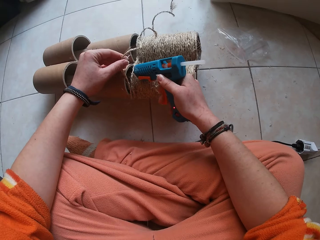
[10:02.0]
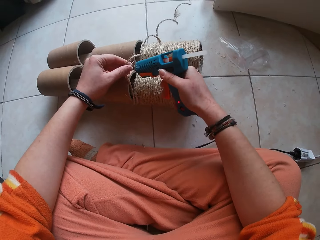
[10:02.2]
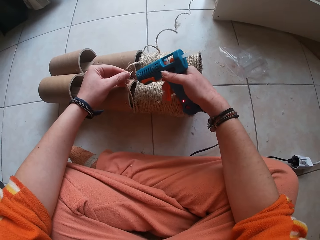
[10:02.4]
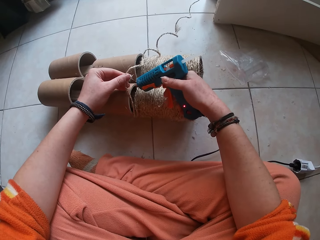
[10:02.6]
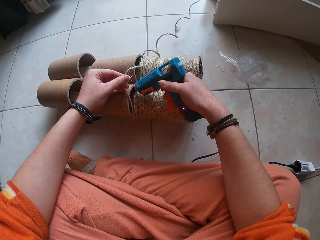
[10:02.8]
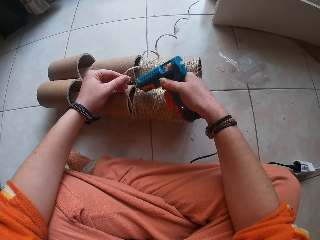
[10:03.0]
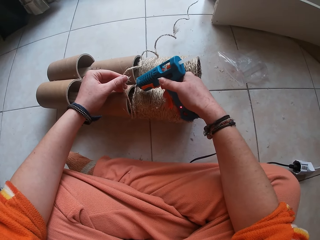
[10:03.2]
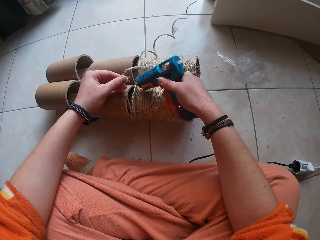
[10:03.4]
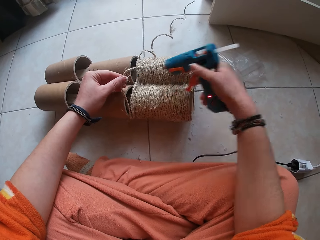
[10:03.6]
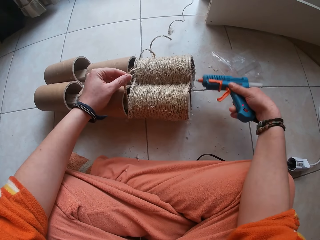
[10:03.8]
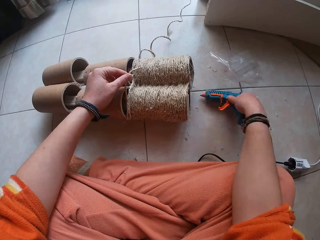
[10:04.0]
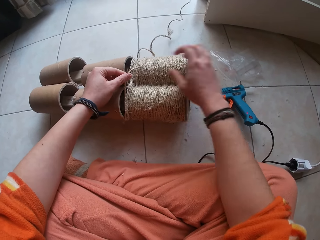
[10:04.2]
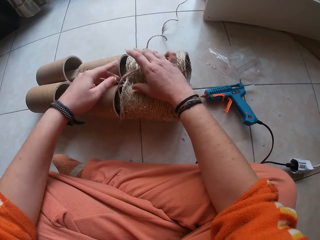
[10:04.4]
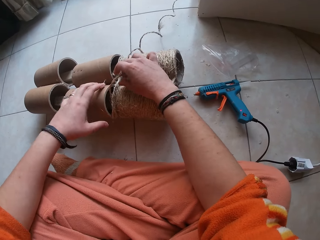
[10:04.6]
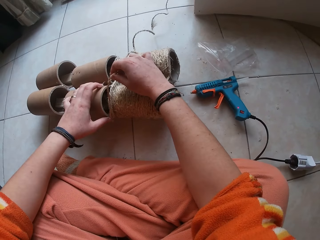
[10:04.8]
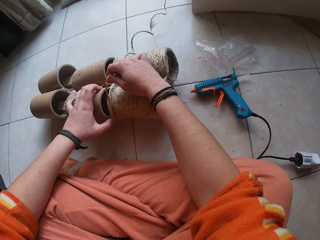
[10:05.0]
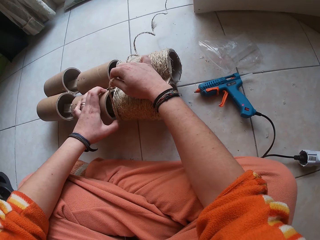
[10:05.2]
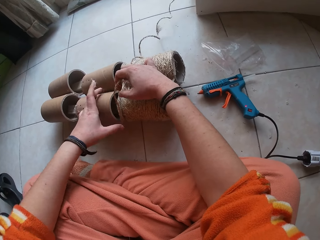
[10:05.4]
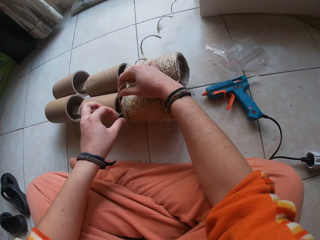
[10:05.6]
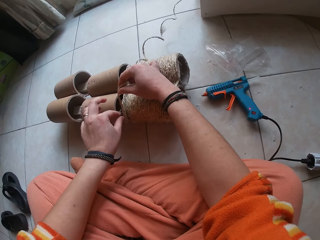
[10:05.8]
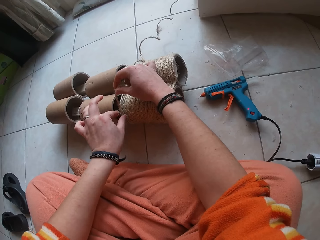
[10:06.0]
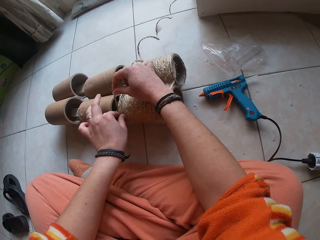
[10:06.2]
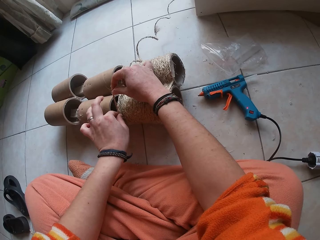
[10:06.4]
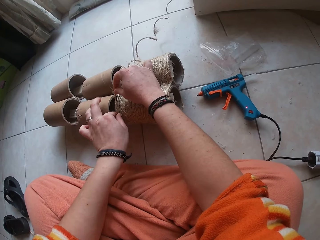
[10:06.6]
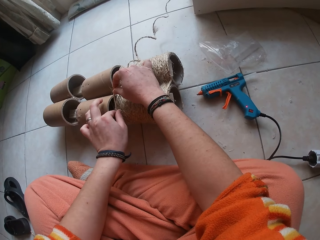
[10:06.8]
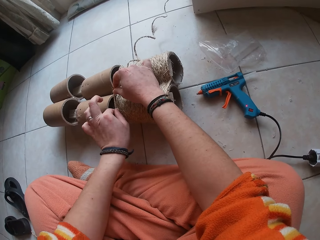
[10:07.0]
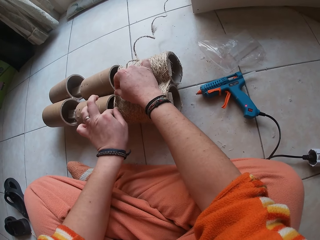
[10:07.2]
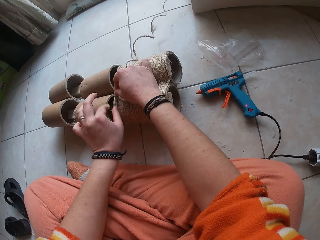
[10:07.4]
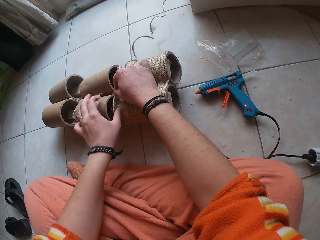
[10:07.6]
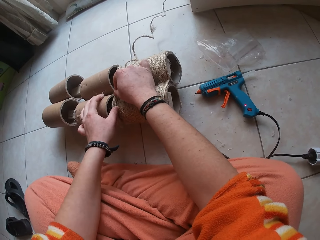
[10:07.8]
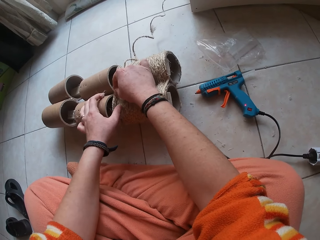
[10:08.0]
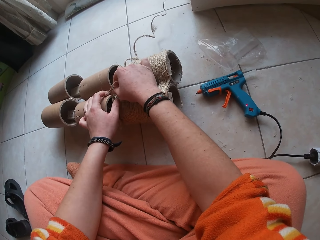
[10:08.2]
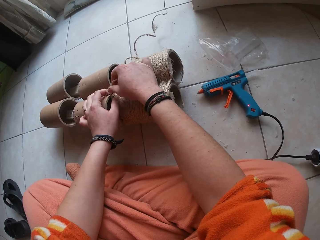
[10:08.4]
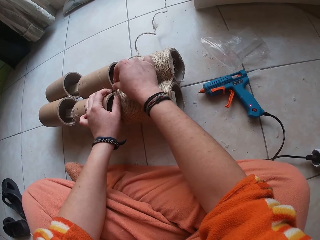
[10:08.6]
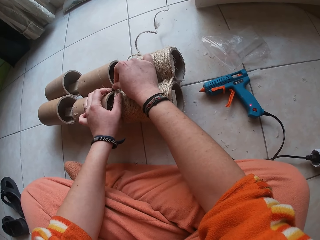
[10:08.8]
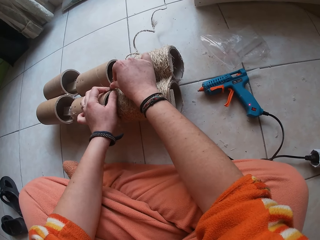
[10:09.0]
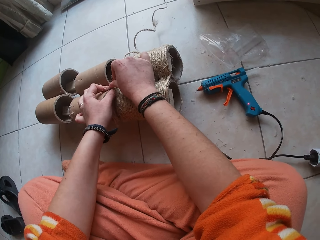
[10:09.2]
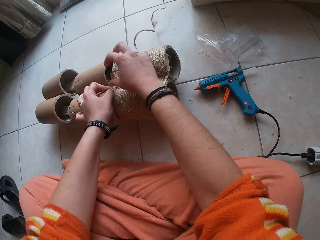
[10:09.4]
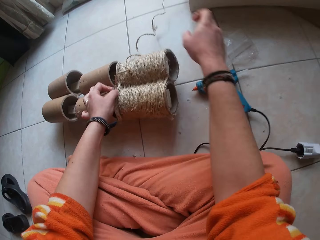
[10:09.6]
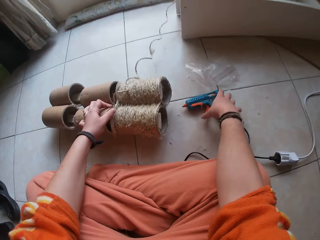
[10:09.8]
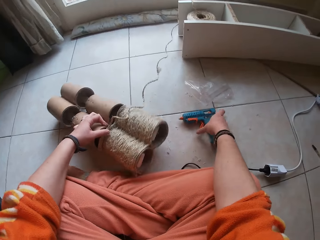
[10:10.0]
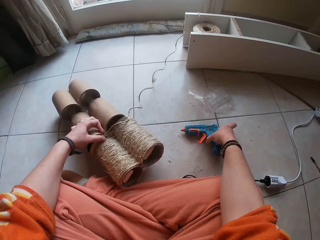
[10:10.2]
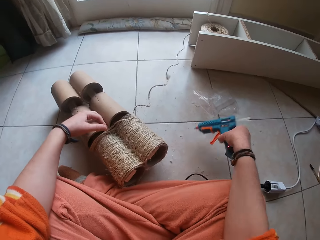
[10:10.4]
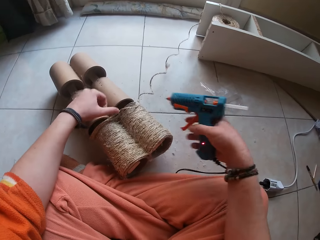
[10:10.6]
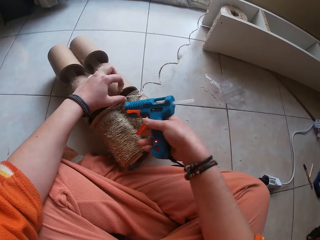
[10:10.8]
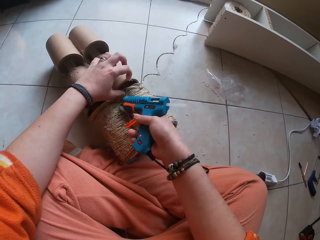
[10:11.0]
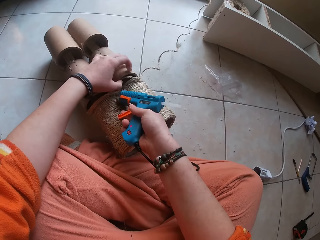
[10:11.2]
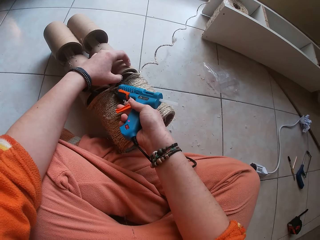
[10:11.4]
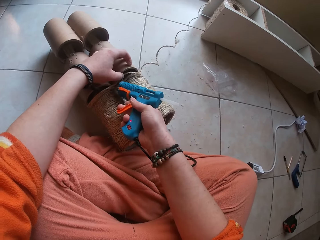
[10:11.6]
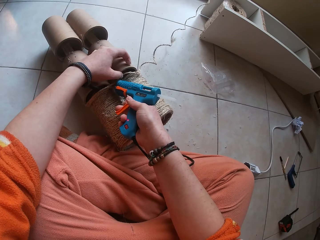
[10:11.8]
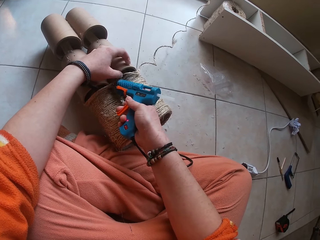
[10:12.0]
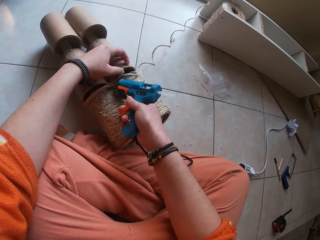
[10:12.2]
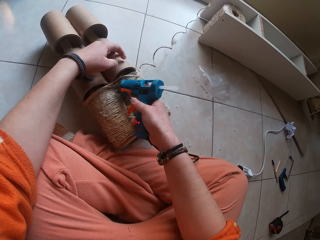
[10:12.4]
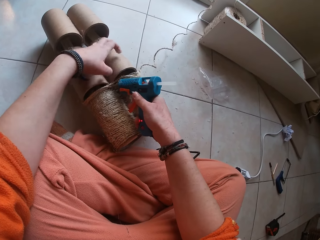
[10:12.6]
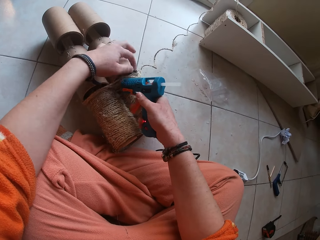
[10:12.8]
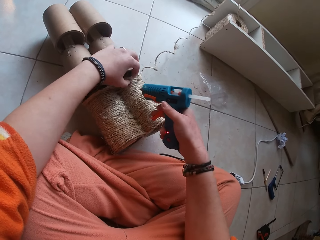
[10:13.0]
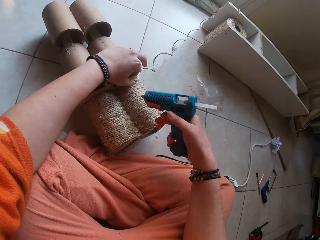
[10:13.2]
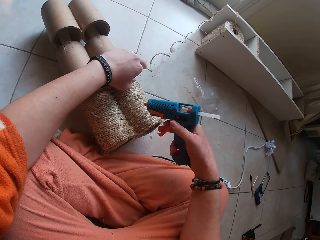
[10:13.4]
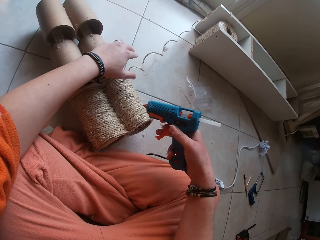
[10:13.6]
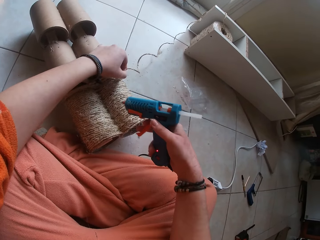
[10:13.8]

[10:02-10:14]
The camera wearer places the glue gun on the floor with her right hand. She attaches the wire ropes to the carton cylinder with her hands. She repositions the carton cylinder with her left hand. She picks up the glue gun from the floor with her right hand. She attaches glue to the wire rope with the glue gun.

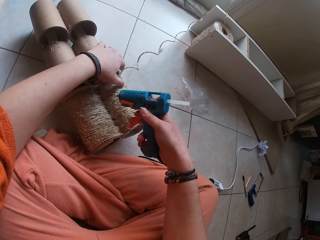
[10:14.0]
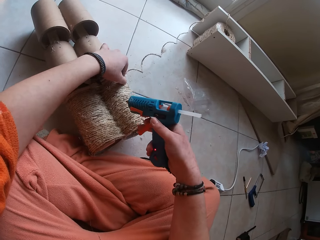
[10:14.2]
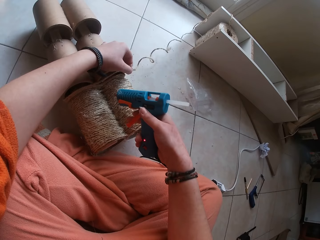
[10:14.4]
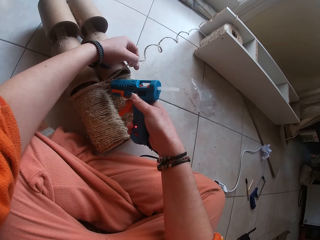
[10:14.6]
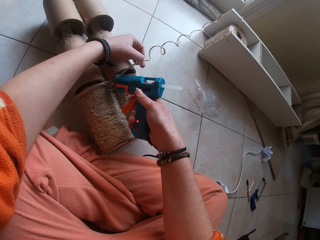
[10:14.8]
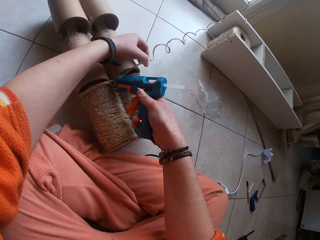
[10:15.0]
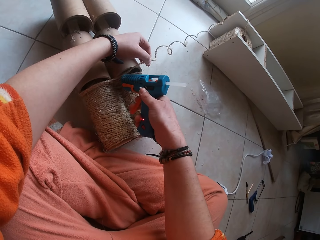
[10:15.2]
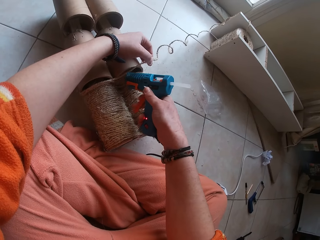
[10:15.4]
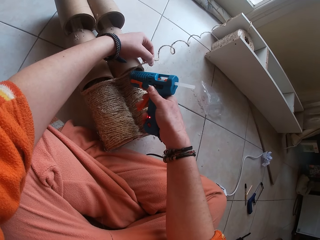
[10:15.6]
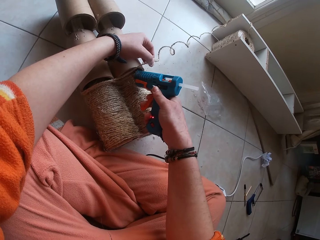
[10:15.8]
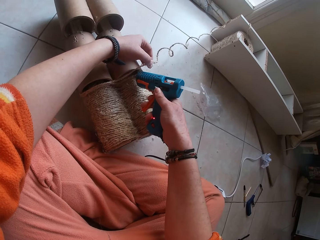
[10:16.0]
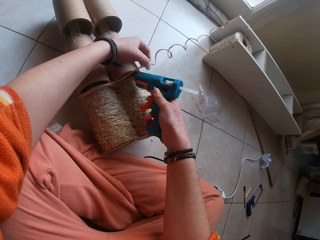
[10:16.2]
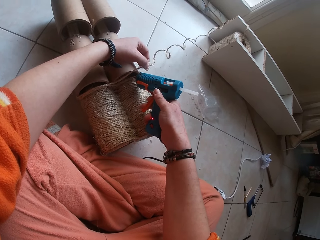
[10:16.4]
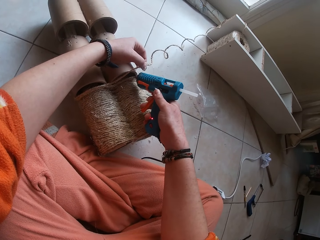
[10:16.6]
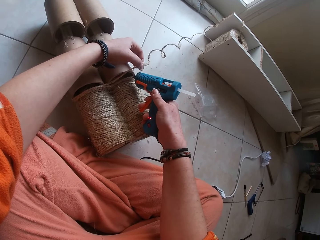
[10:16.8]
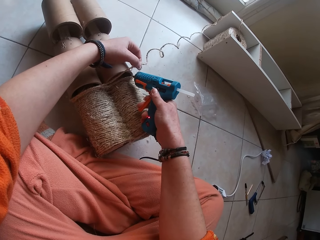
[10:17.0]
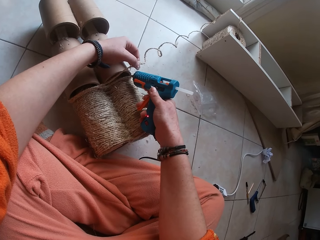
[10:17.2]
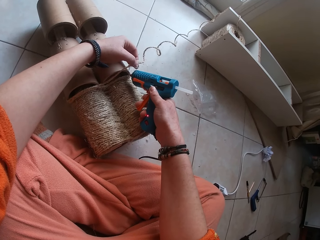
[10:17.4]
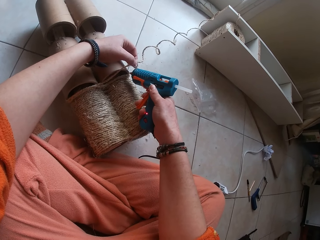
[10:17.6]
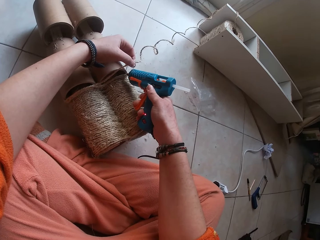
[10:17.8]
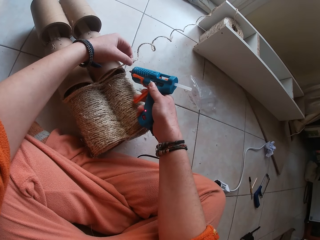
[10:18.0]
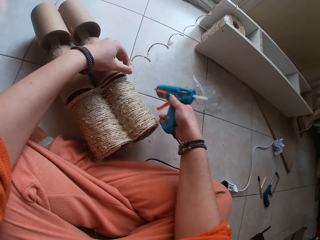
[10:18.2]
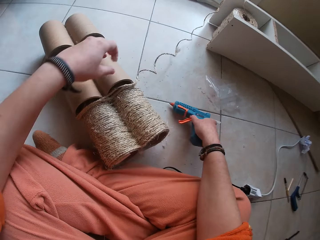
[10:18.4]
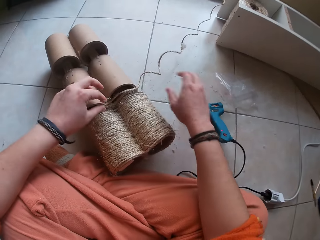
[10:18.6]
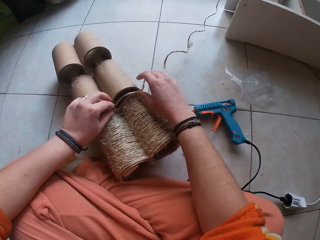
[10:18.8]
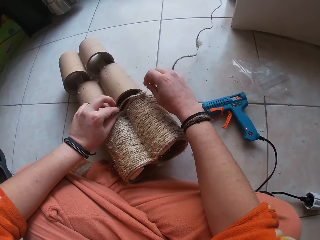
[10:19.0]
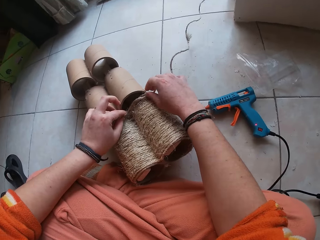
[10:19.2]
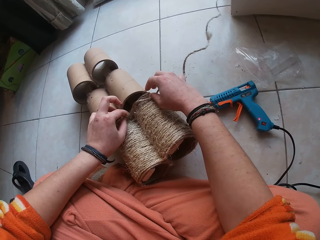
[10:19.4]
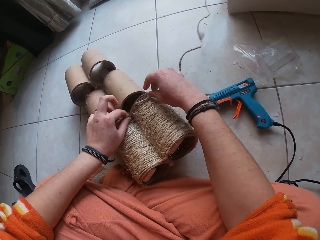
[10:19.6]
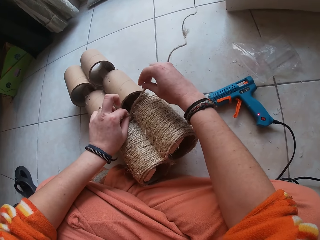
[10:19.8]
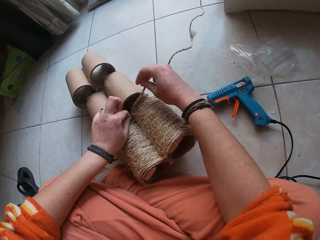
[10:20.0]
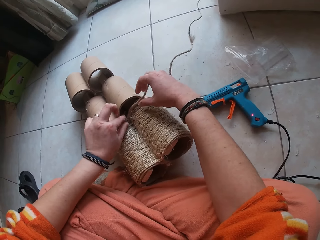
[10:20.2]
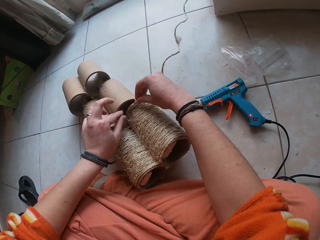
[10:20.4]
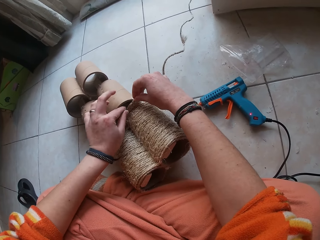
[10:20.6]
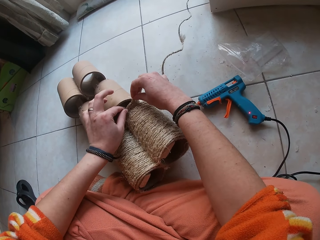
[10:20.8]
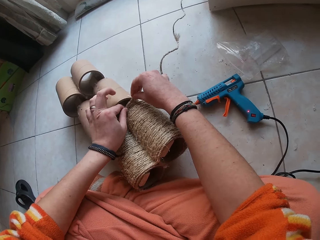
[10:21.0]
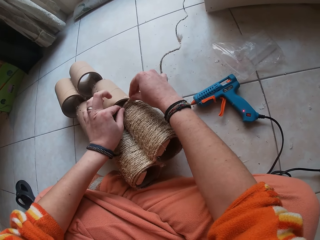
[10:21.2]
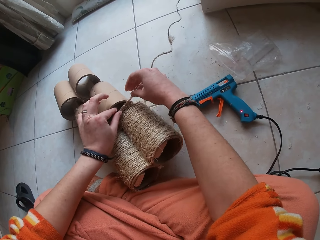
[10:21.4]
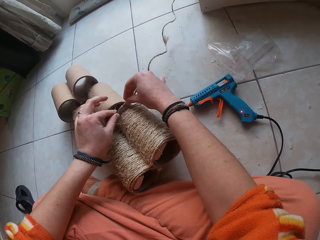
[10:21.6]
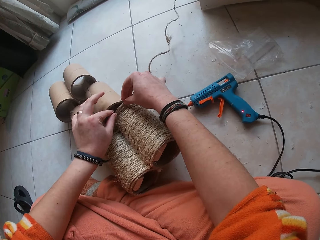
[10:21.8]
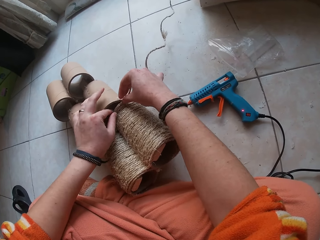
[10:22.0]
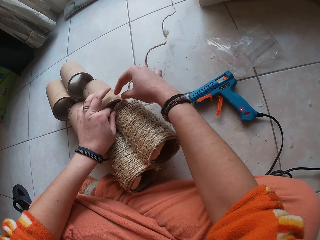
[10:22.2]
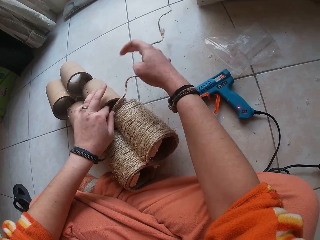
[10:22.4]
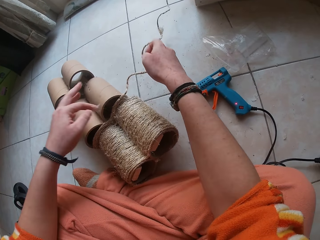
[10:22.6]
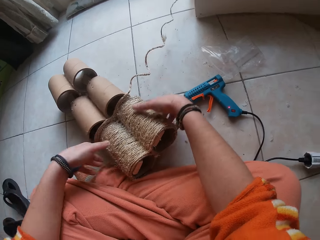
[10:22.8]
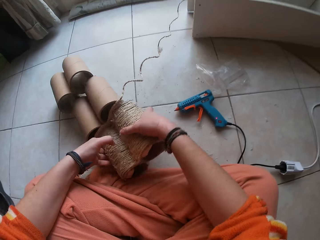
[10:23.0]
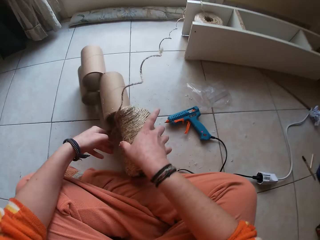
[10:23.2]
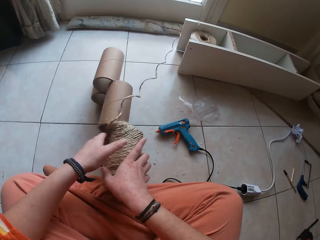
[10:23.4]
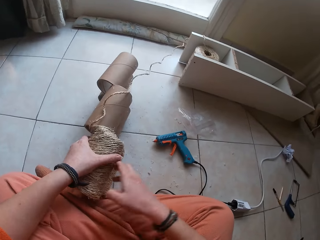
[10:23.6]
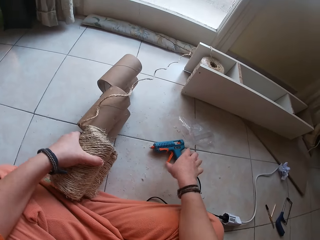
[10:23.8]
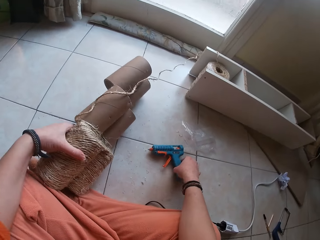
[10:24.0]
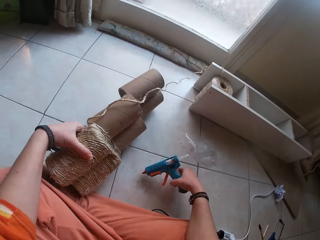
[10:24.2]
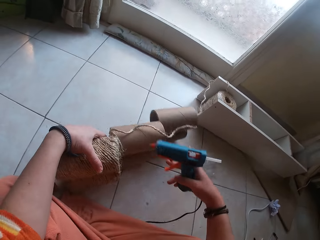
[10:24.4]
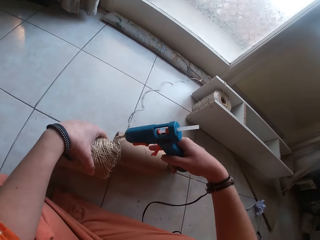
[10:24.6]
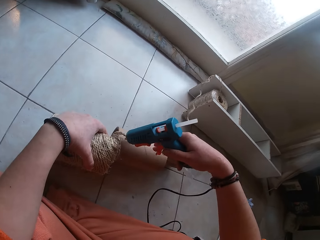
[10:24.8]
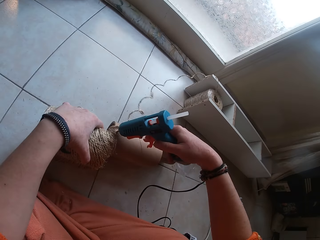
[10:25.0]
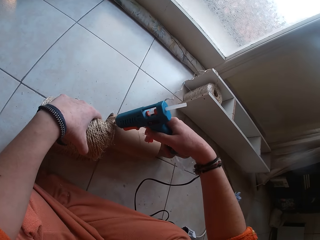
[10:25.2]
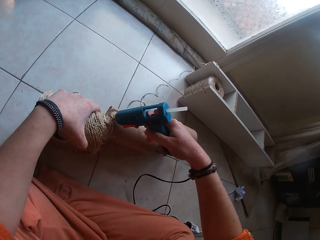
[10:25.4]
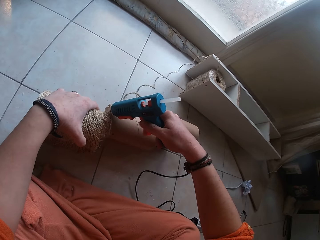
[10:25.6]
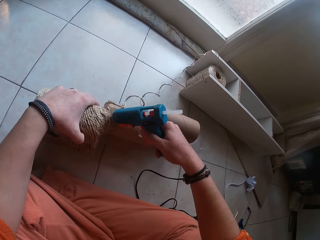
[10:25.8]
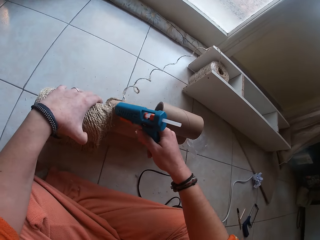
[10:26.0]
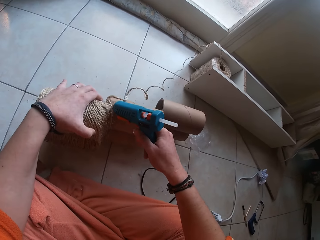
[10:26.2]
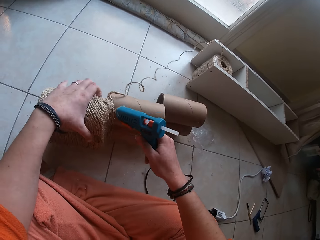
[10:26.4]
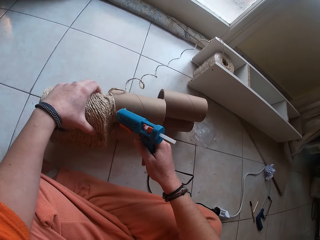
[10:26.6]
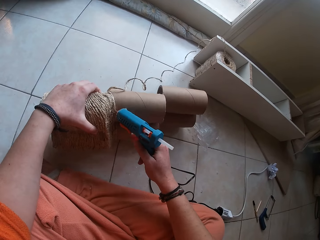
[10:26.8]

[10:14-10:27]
The camera wearer lifts a sisal rope. She puts glue on the paper tubes. She places the glue gun on the floor with her right hand. She attaches the wire ropes to the carton cylinder with her hands. She repositions the carton cylinder with her hands. She picks up the glue gun from the floor with her right hand. She attaches glue to the wire rope with the glue gun.
